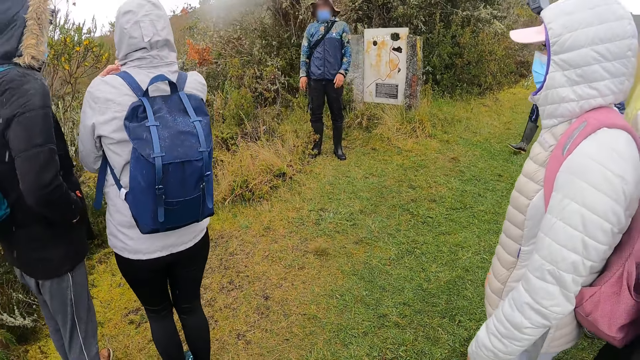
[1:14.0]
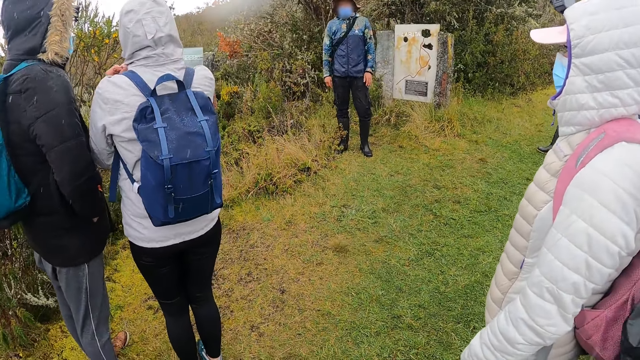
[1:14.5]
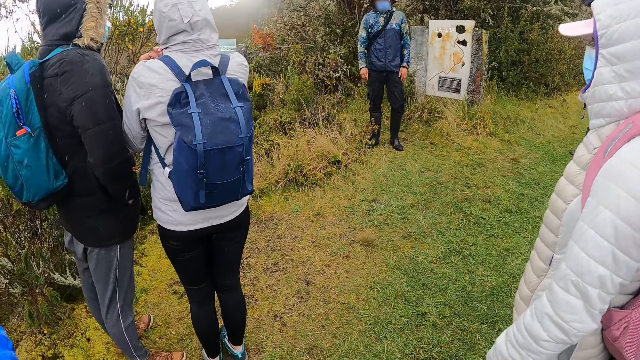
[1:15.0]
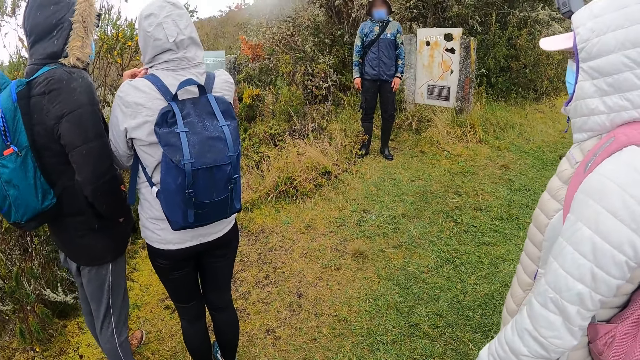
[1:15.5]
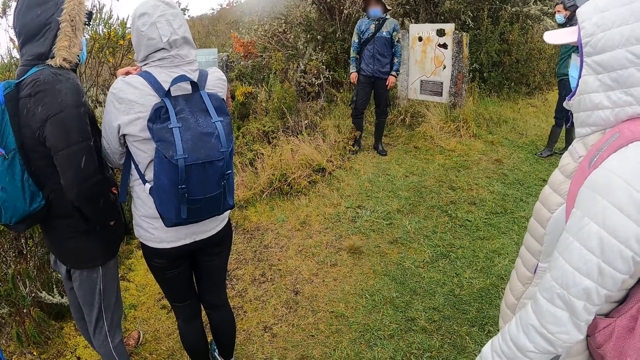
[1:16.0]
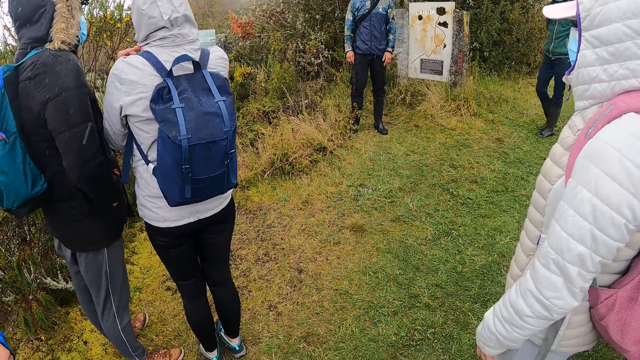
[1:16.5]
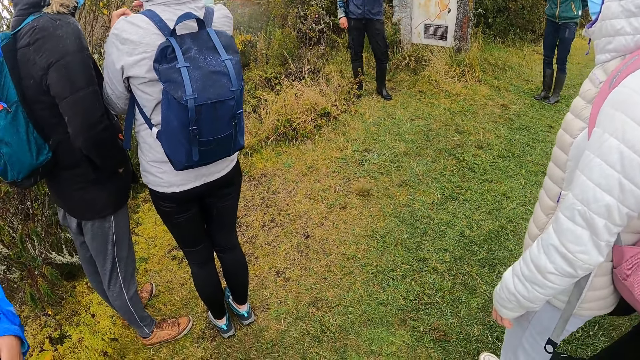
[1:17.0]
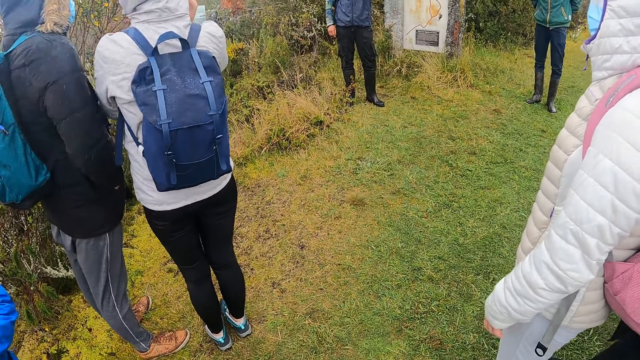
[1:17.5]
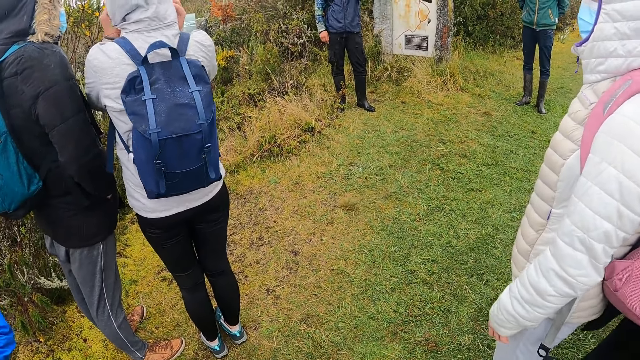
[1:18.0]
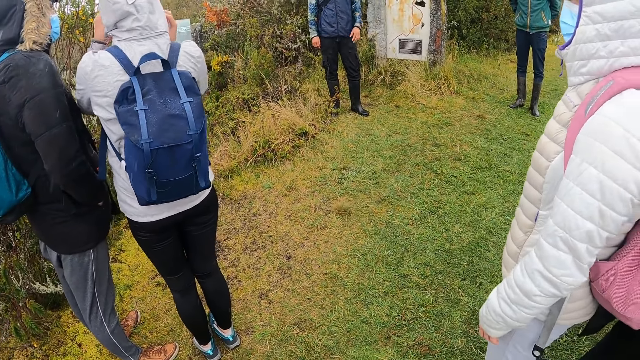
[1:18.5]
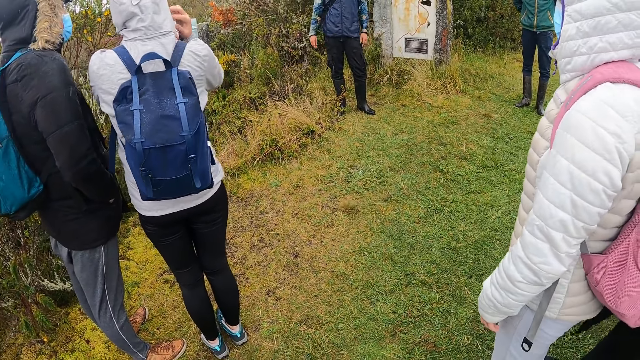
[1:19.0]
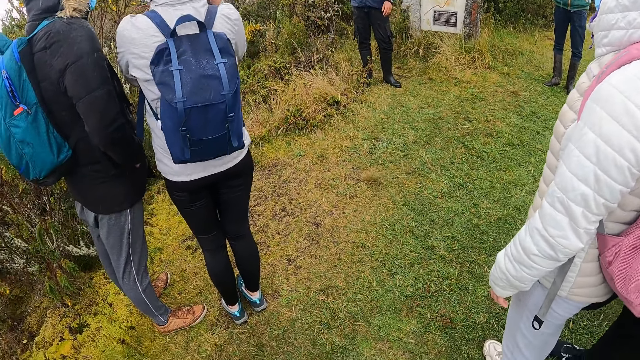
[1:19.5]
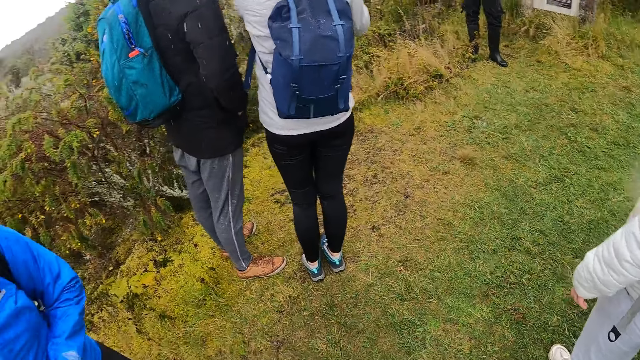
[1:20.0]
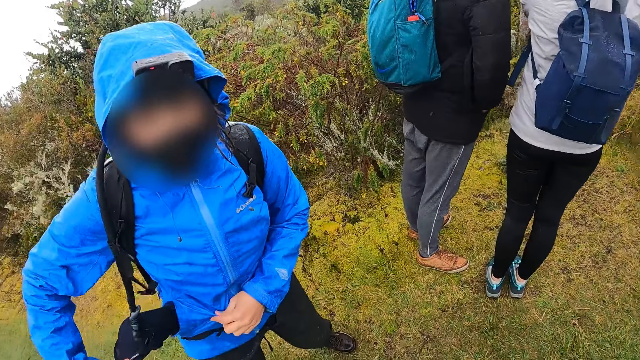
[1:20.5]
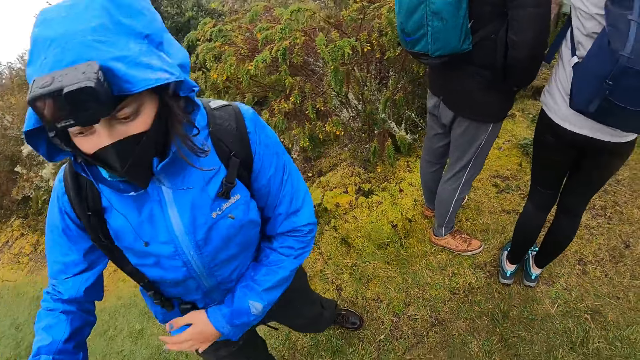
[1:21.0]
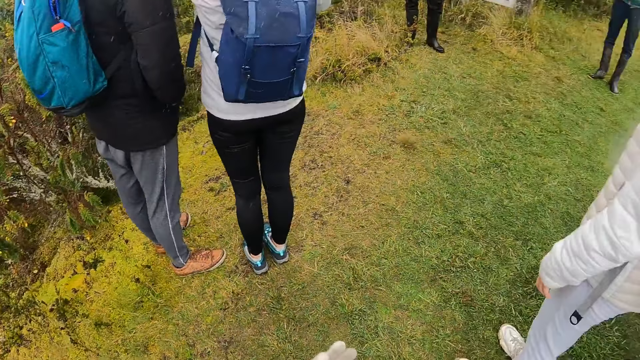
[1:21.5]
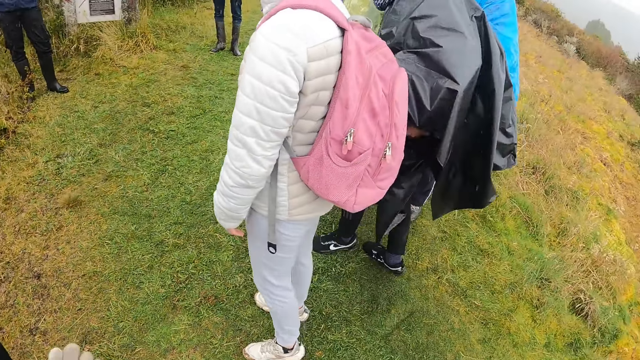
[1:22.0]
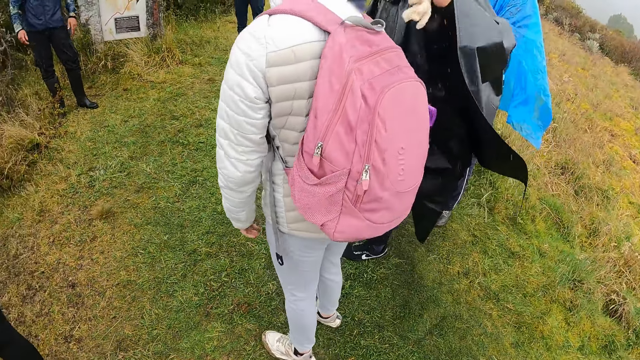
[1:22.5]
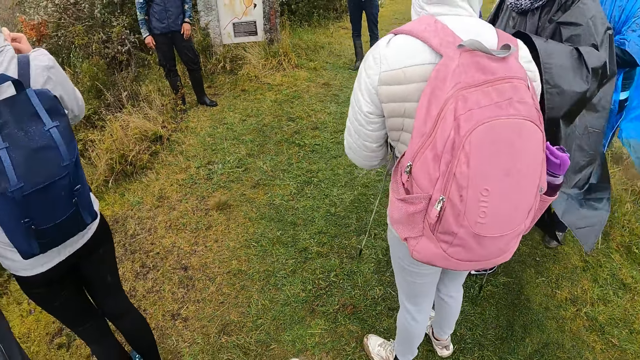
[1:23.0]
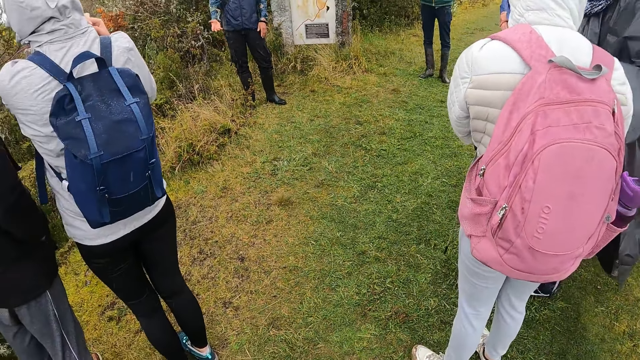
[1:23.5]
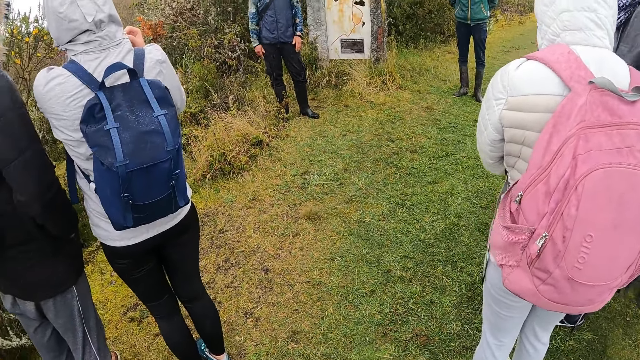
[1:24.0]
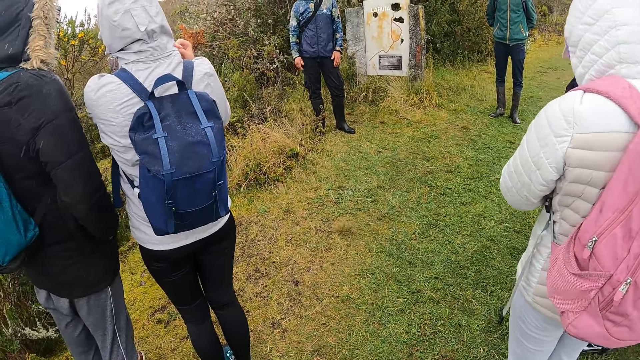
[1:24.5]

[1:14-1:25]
A man stands on the grass. The man gestures his hand. A woman removes a face cap from a pocket of a jacket with her right hand. The woman holds a hat. The camera wearer looks around the field.

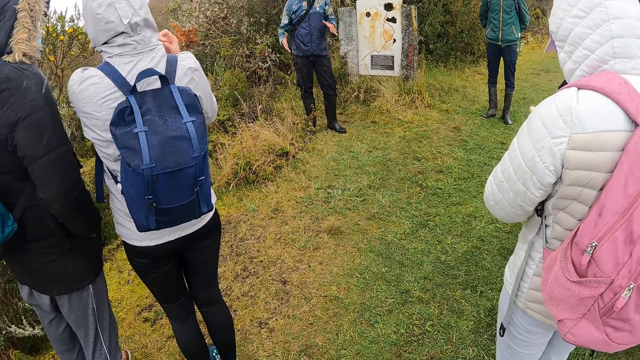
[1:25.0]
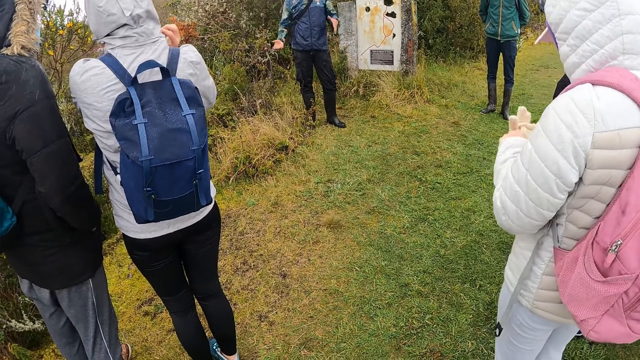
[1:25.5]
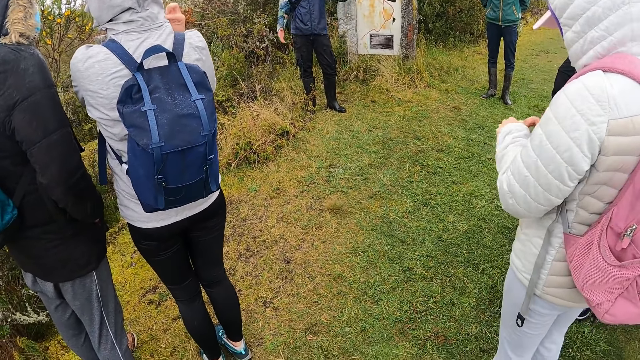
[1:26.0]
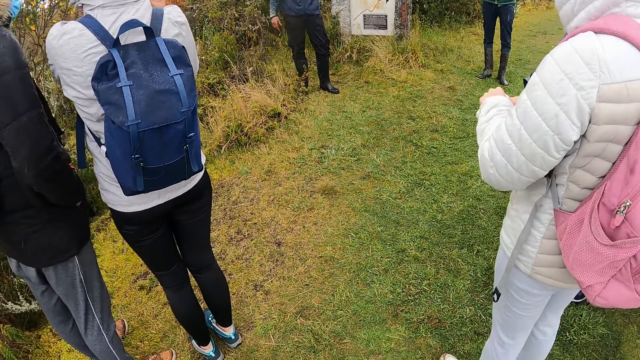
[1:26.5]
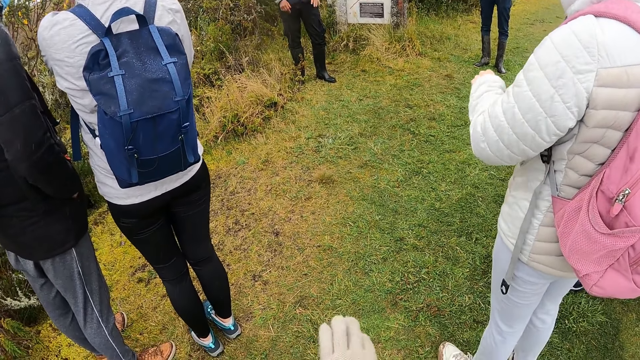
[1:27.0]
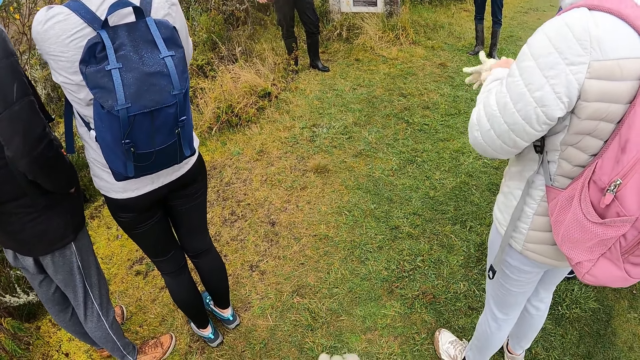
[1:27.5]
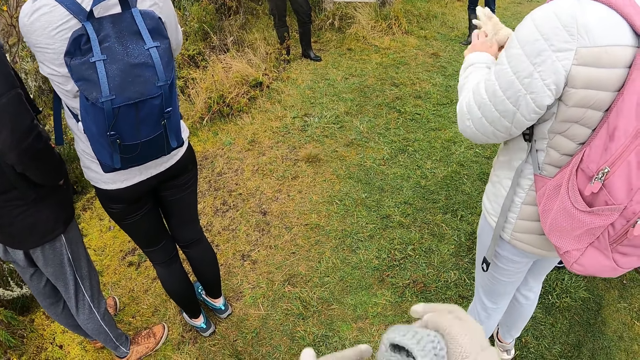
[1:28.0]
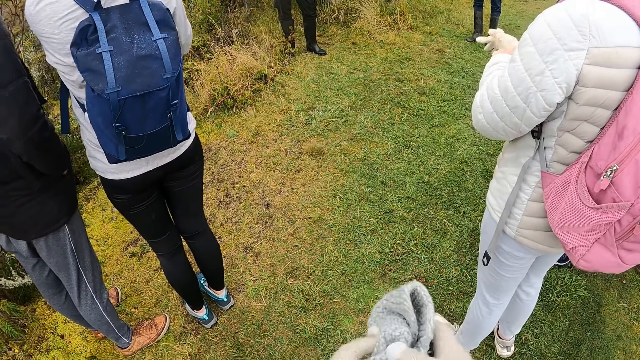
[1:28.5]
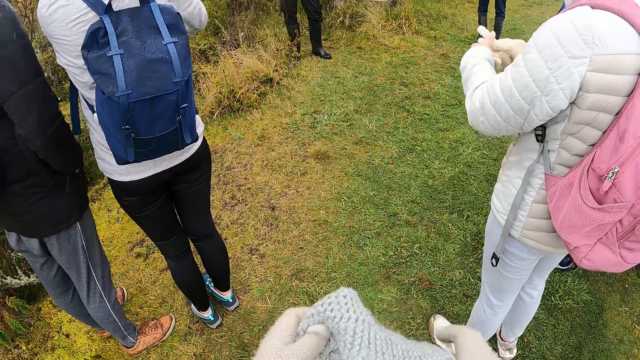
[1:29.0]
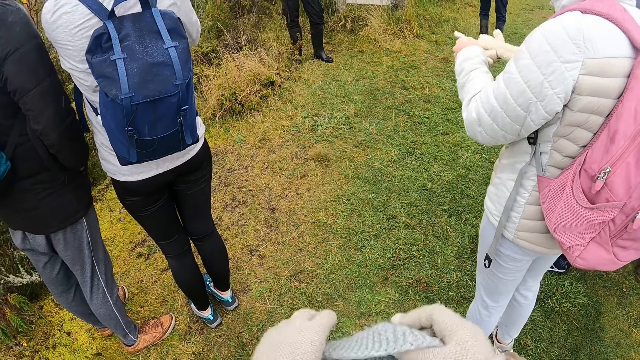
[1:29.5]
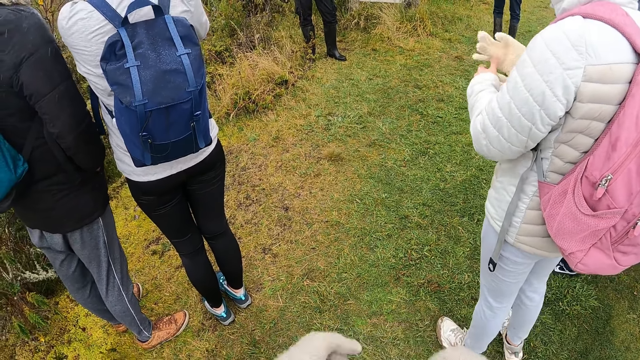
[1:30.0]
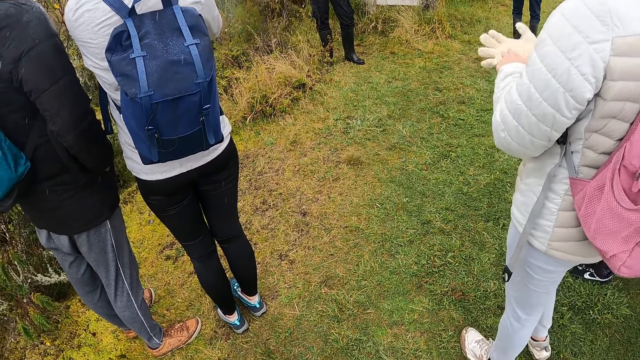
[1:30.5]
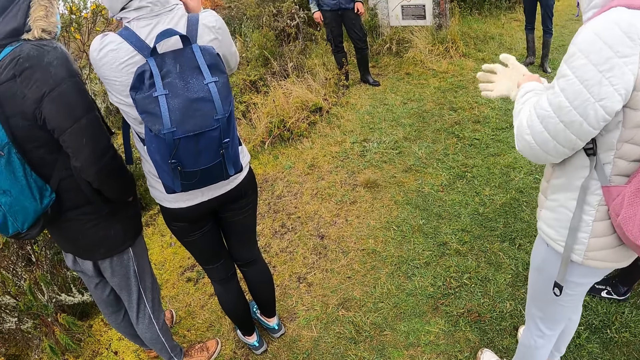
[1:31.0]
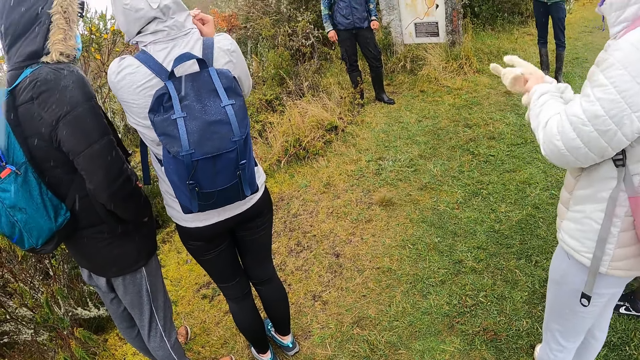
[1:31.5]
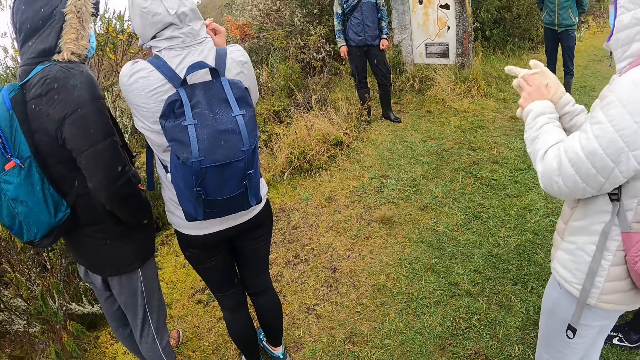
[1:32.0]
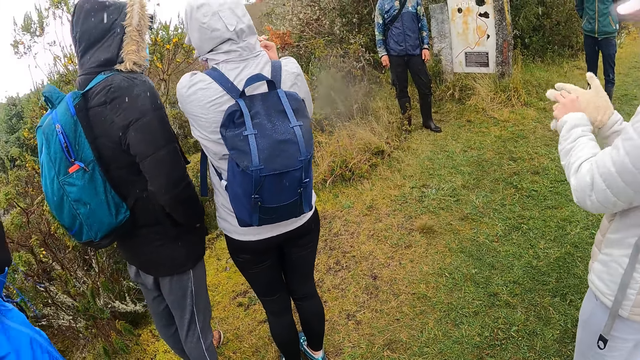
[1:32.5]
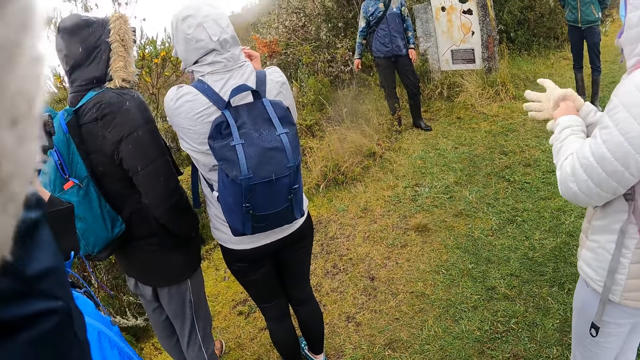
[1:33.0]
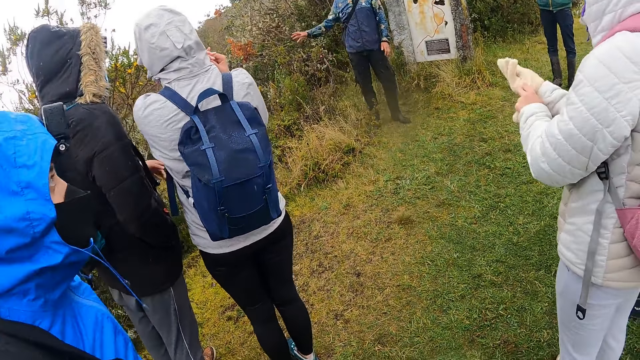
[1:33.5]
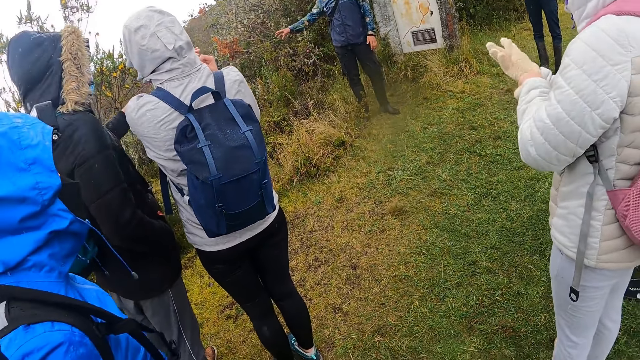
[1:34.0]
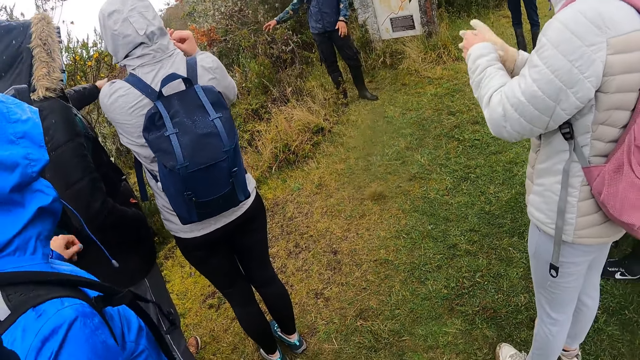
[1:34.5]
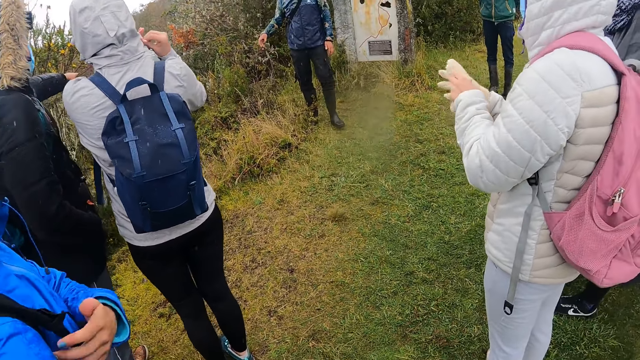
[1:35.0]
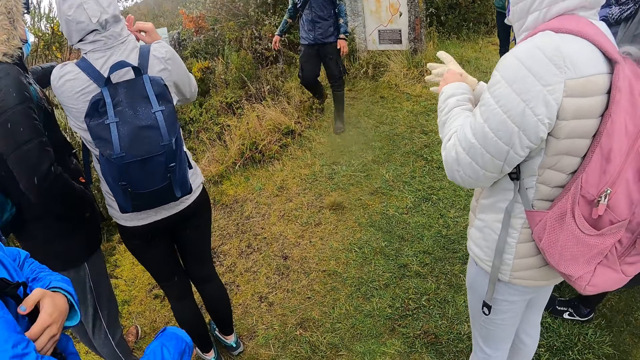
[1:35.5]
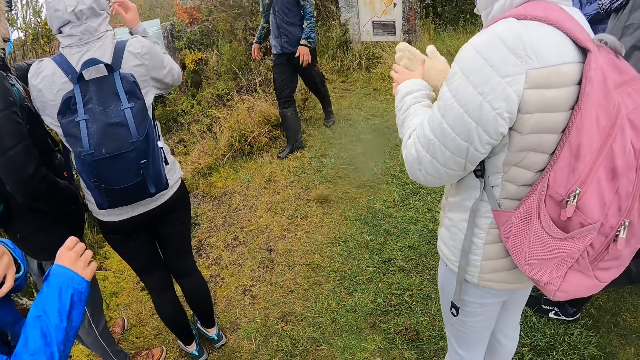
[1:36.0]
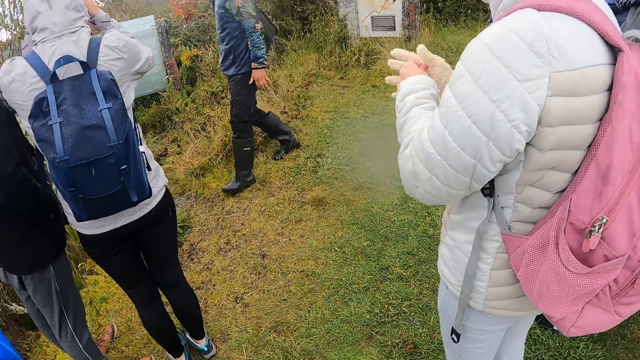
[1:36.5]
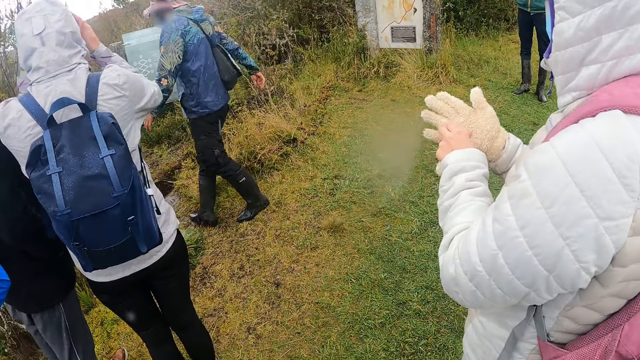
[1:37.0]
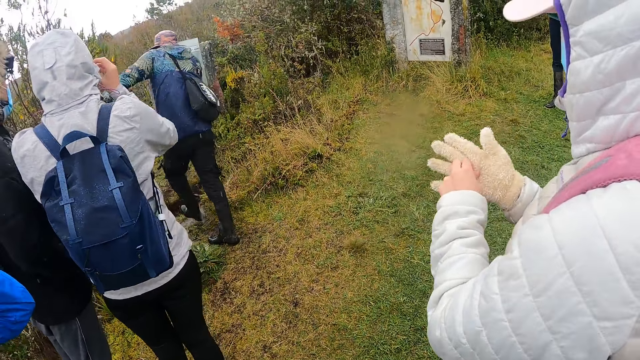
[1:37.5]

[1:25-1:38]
A man gestures his hands. The camera wearer adjusts a glove in her left hand with her right hand. She opens the knitted cap in her right hand with her left hand. She puts on the glove. She touches her face with her left hand. Another man holds the backpack strings. The first man walks towards a signpost.
